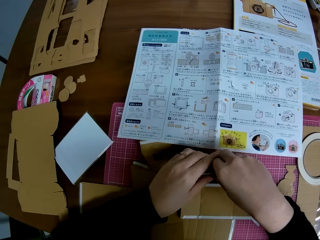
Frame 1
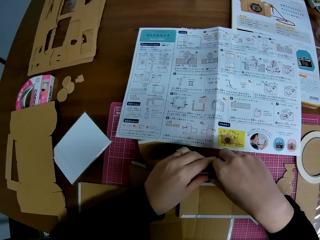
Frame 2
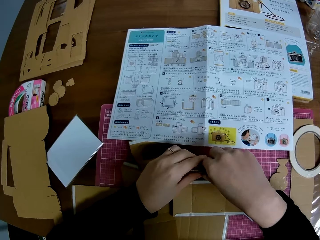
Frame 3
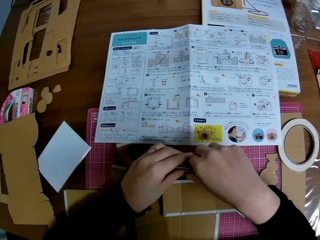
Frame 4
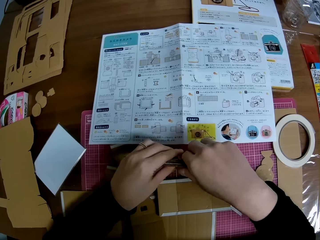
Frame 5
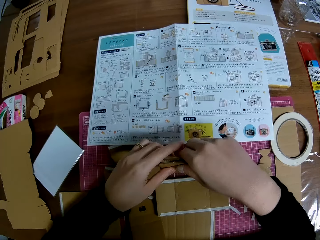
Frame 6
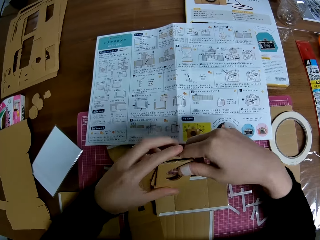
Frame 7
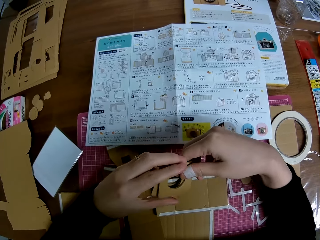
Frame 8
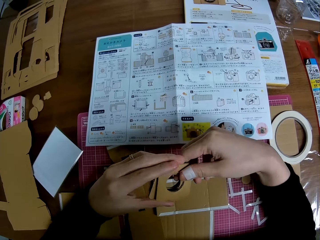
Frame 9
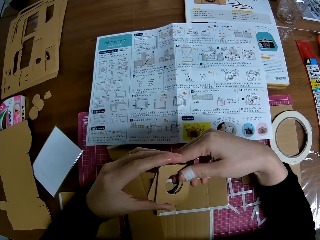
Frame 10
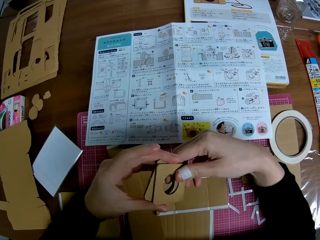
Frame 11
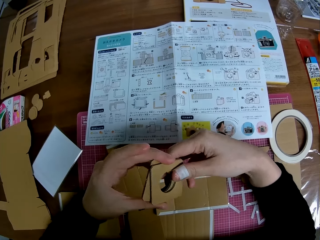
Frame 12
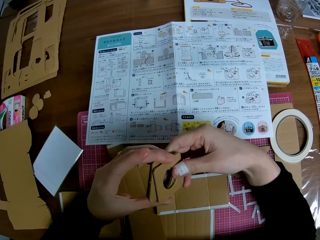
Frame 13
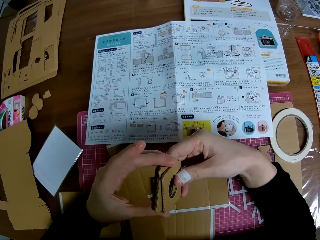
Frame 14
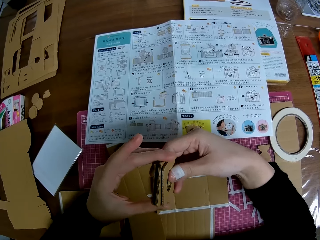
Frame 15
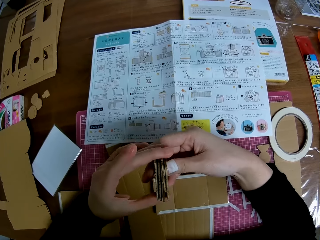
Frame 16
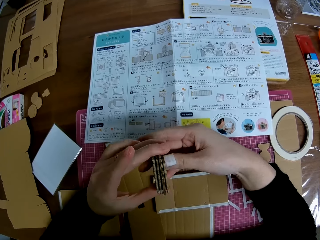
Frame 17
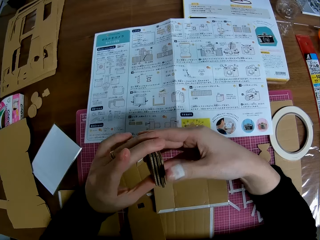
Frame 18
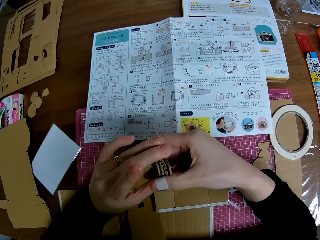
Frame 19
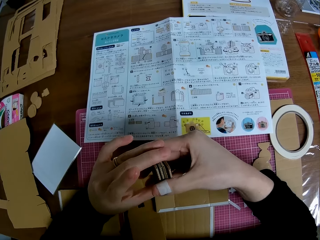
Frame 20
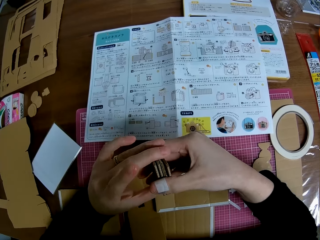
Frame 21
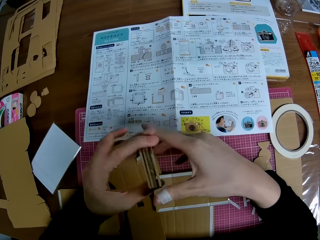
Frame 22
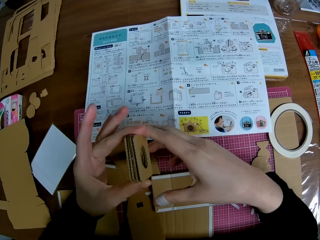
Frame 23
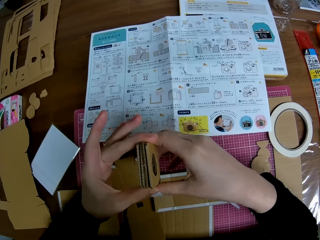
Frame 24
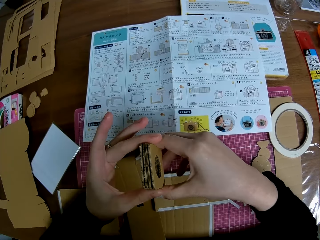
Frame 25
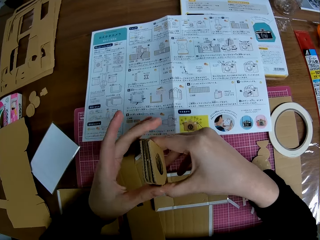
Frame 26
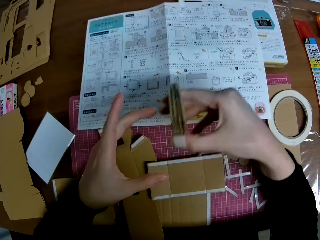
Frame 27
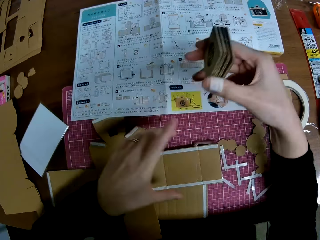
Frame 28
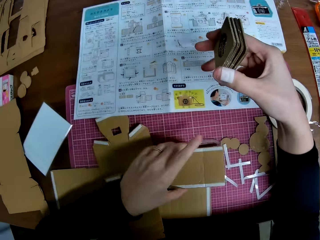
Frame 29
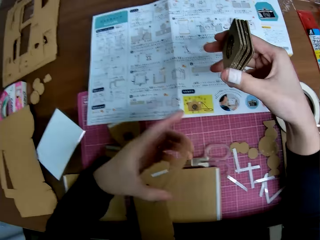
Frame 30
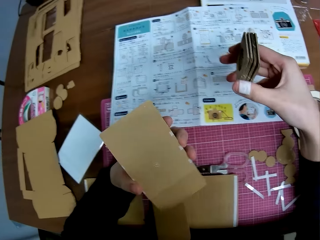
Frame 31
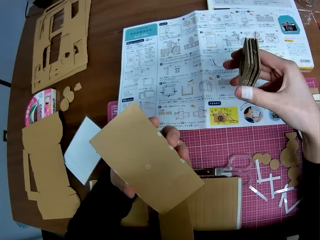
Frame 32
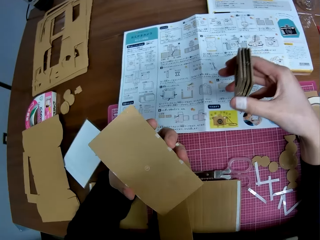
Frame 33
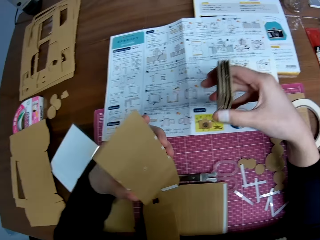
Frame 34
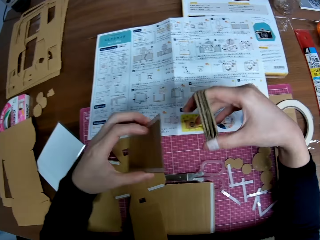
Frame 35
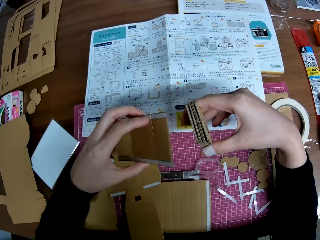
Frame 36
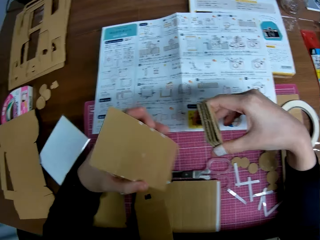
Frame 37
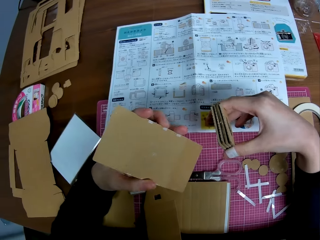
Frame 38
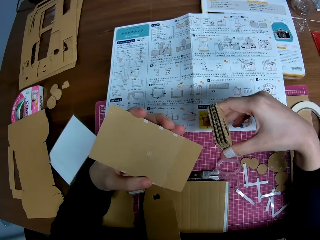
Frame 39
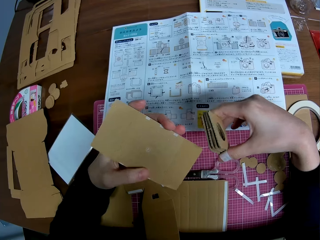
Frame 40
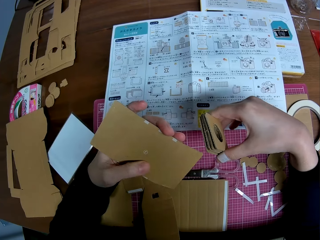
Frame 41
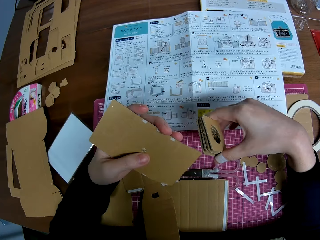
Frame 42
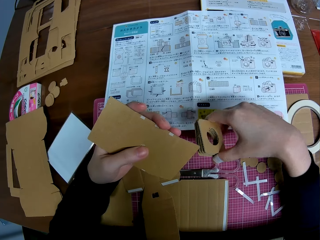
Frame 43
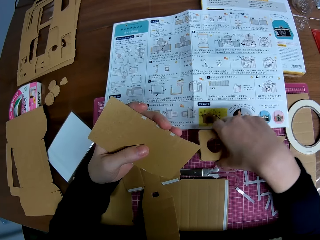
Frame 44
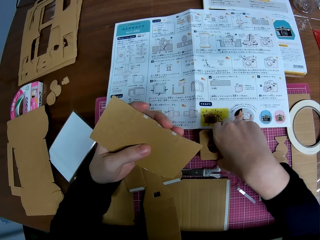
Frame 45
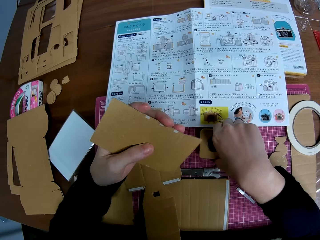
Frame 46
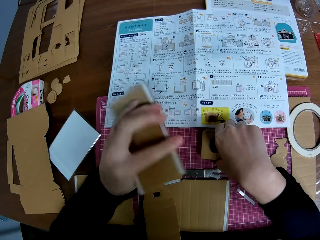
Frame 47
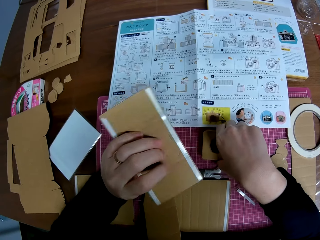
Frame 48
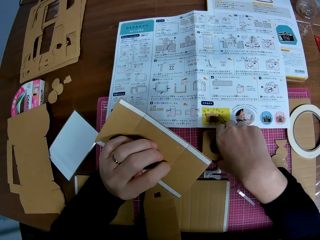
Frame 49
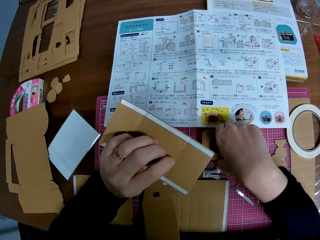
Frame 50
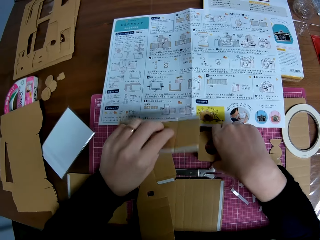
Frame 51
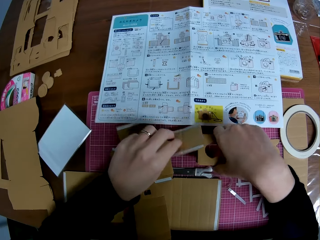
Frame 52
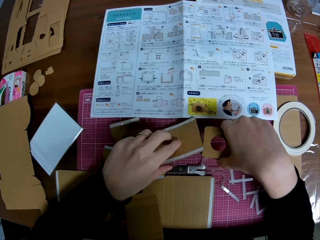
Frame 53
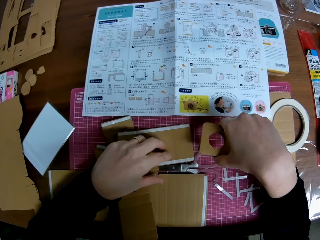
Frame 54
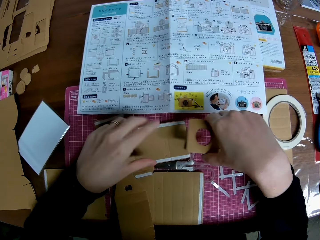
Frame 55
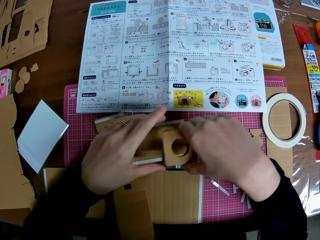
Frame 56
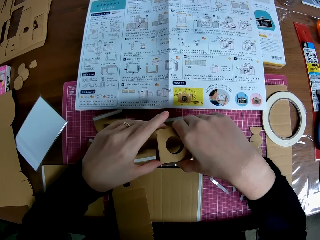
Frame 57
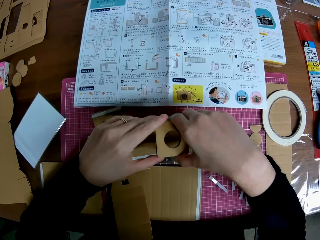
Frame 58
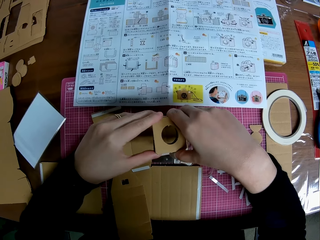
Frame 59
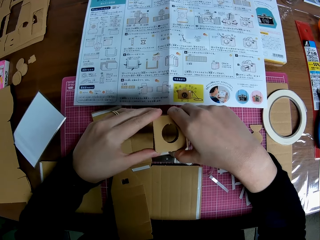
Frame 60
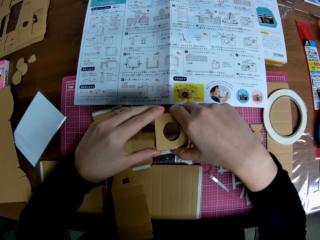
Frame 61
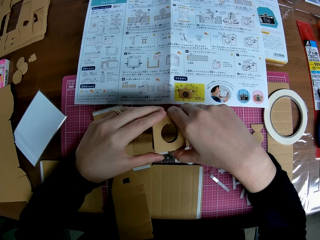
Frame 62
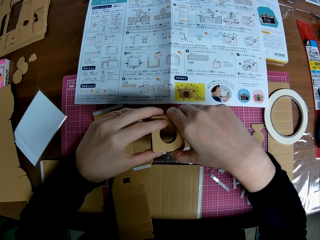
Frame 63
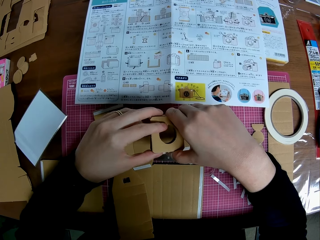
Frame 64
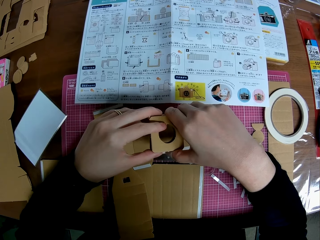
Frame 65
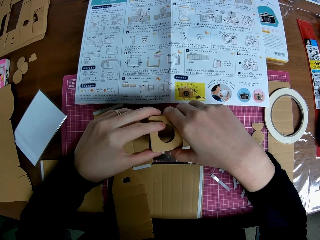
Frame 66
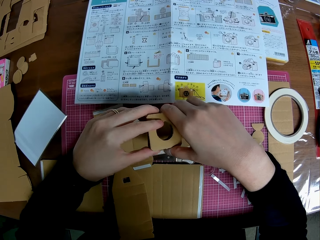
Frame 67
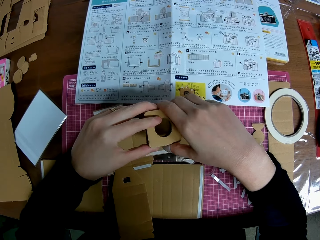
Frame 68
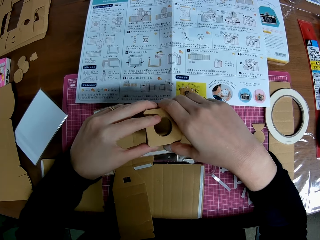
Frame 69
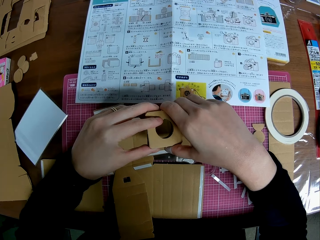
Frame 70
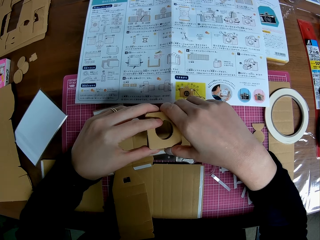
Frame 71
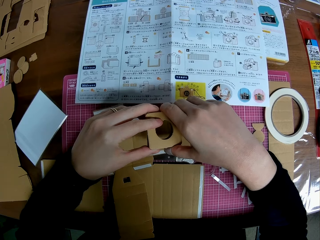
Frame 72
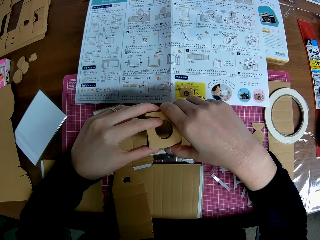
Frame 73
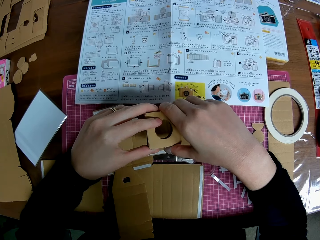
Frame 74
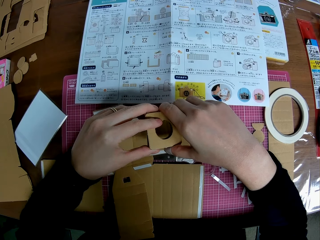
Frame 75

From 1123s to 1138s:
The camera wearer picks up a taped carved shape on the table with his left hand. He lowers the folded carved shapes in his right hand towards the table. He puts the cartons down. He drops the taped carved shape on the table. He holds the folded carved shapes with both hands. He takes the cartons.

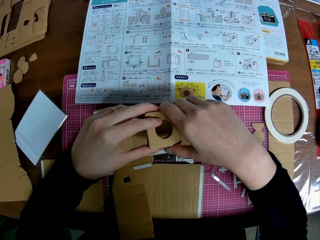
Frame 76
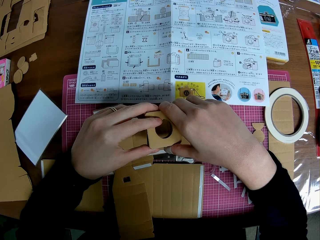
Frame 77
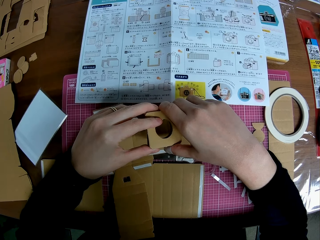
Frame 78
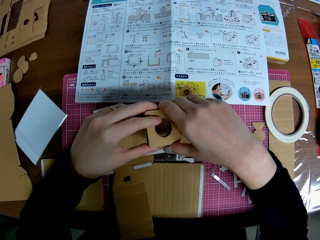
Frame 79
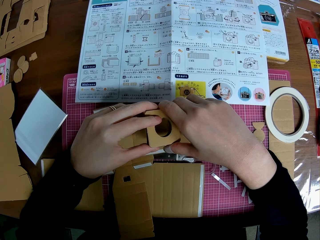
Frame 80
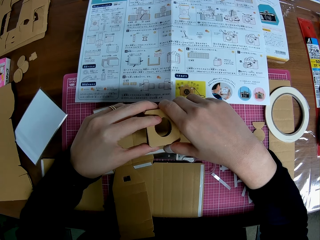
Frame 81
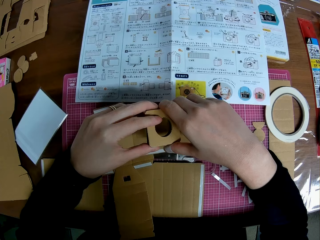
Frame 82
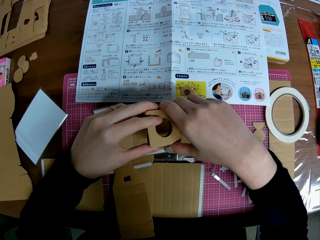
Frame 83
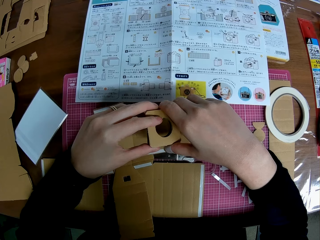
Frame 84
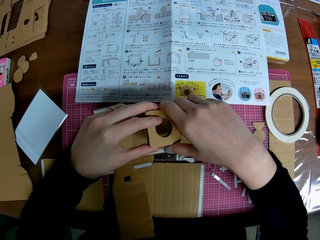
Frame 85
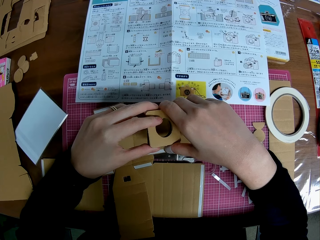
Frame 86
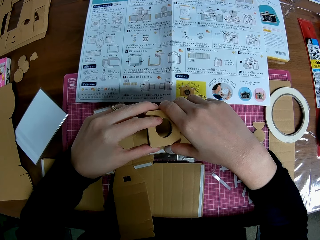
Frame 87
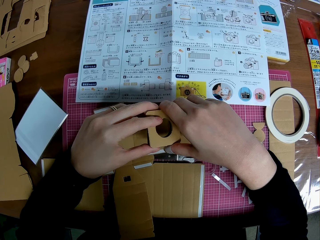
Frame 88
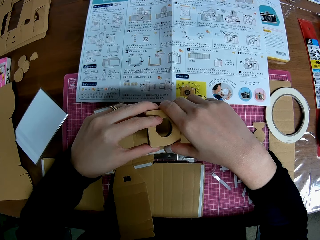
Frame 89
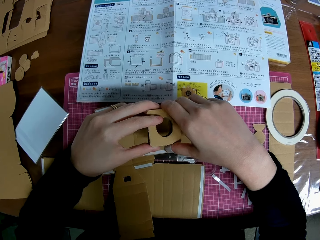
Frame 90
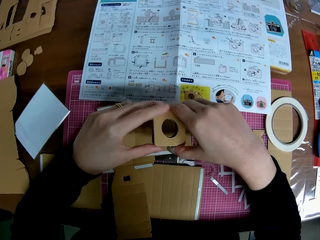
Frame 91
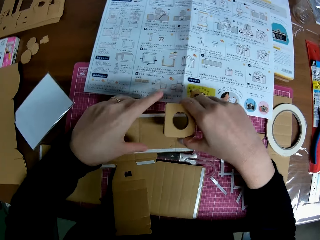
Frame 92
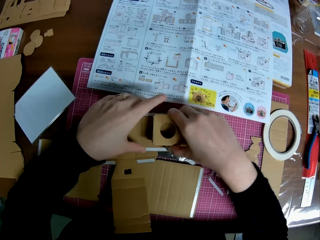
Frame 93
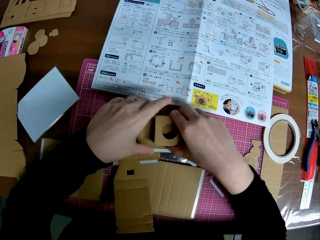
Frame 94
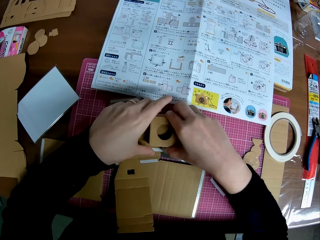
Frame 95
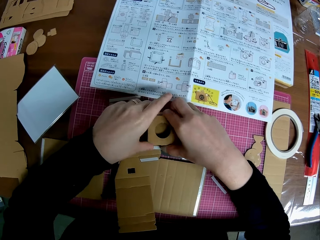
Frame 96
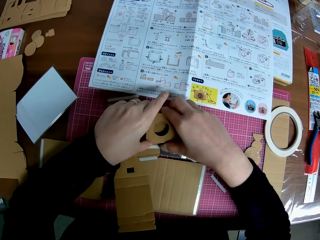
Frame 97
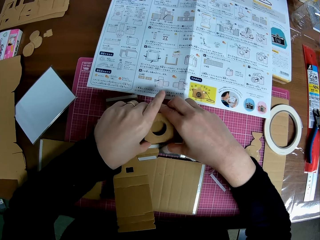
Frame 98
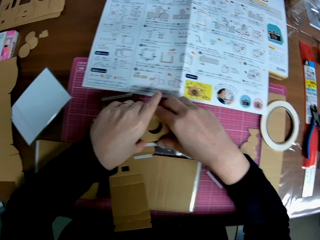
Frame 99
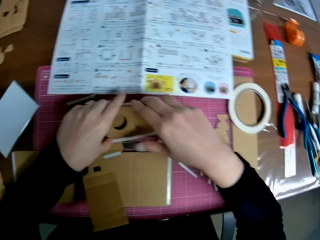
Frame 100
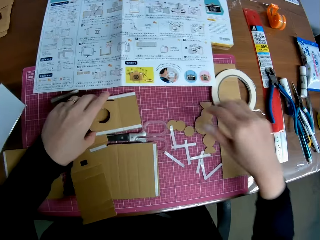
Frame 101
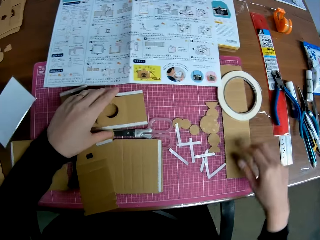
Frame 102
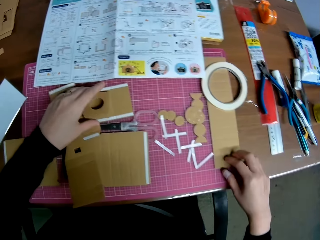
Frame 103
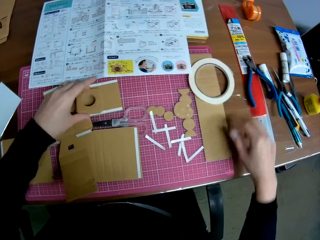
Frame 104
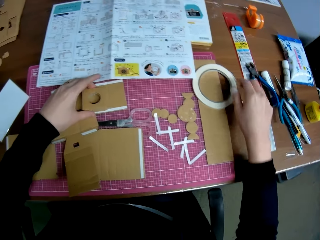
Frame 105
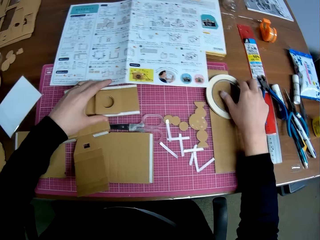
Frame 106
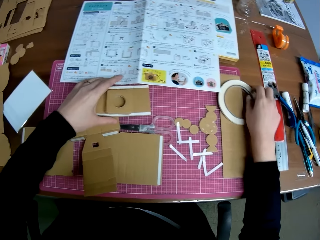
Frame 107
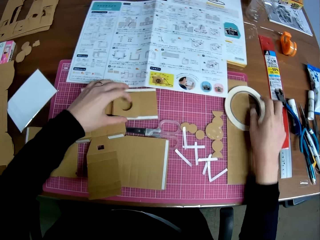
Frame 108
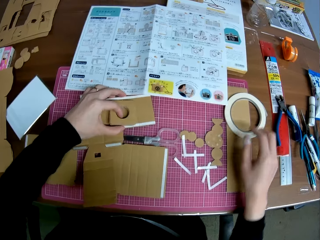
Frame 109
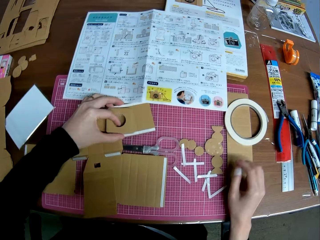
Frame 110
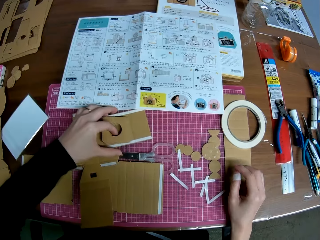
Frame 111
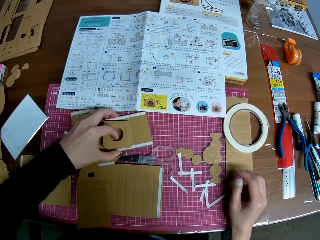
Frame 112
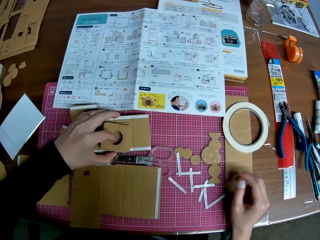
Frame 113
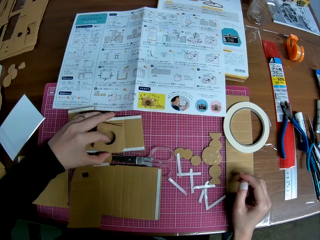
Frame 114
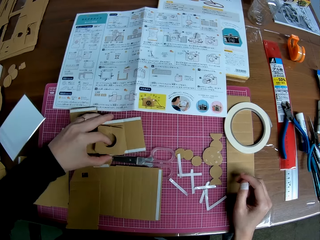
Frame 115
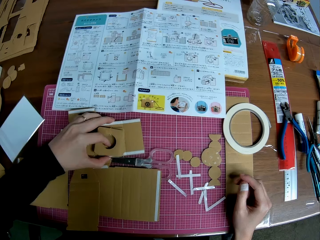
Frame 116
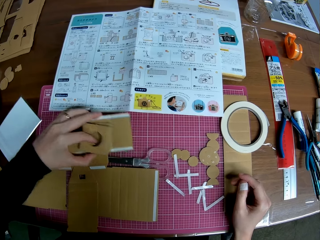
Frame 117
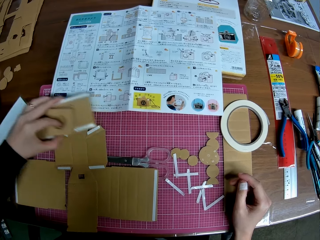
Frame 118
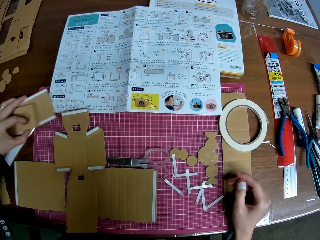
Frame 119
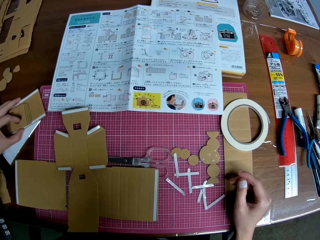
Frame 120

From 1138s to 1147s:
The camera wearer holds the cartons. He drops the folded carved shapes on the taped carved shape on the table with his right hand. He moves the taped carved shape aside on the table with his left hand. He touches the carton.
